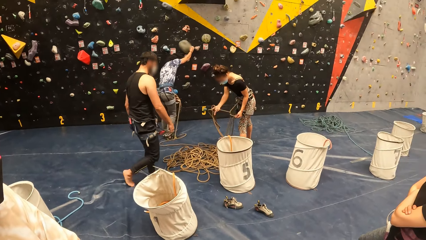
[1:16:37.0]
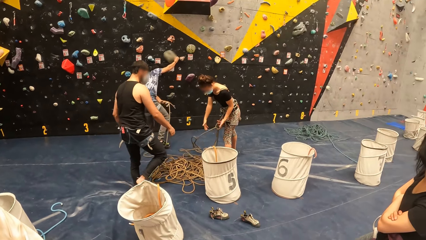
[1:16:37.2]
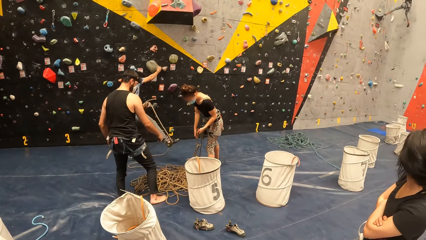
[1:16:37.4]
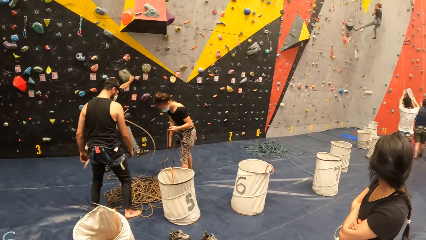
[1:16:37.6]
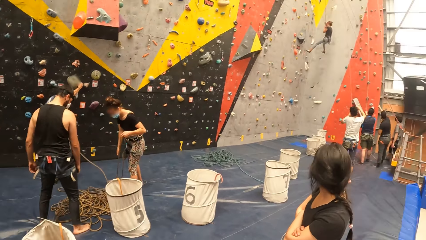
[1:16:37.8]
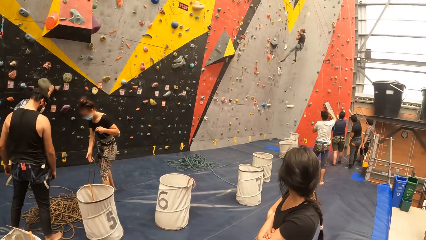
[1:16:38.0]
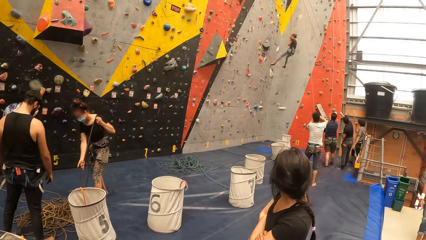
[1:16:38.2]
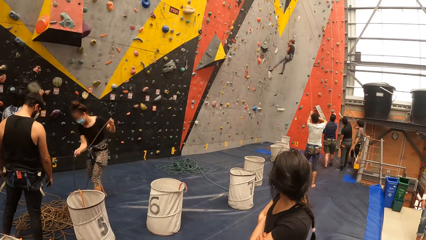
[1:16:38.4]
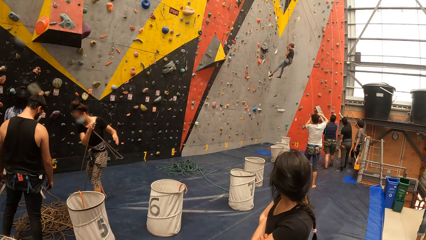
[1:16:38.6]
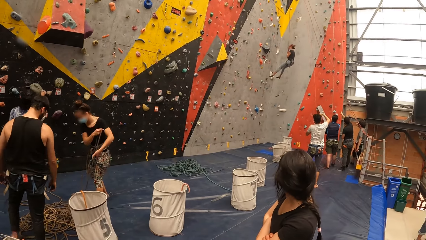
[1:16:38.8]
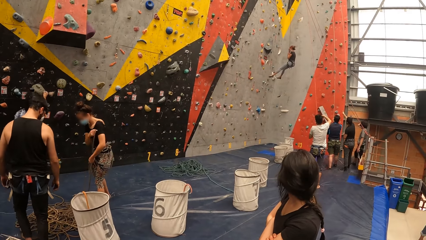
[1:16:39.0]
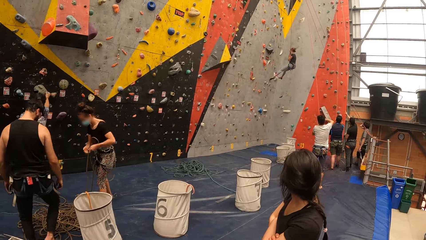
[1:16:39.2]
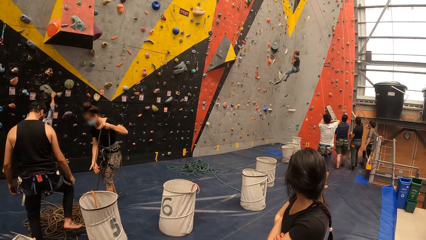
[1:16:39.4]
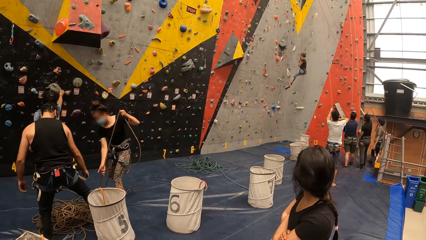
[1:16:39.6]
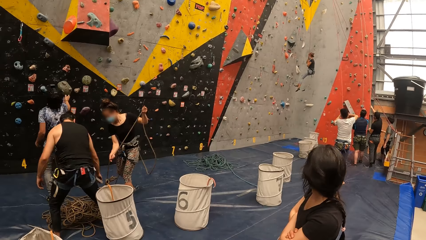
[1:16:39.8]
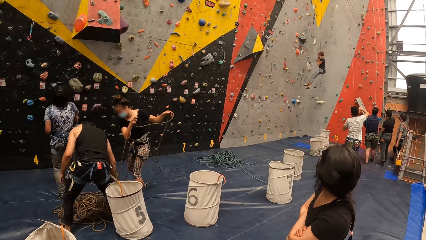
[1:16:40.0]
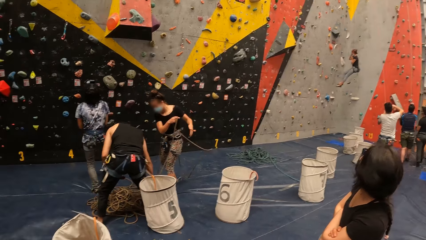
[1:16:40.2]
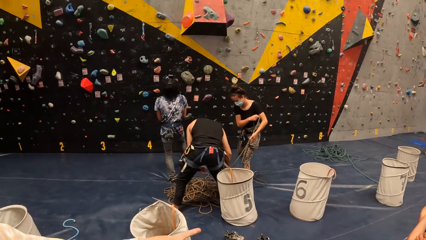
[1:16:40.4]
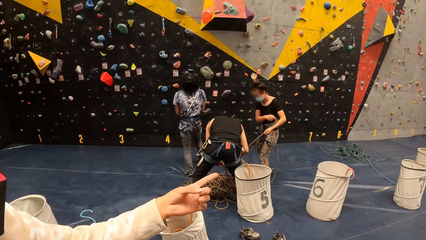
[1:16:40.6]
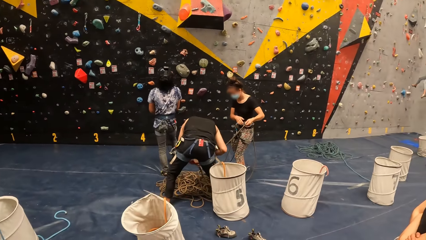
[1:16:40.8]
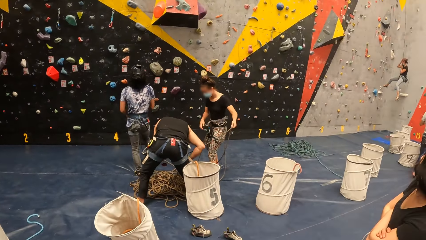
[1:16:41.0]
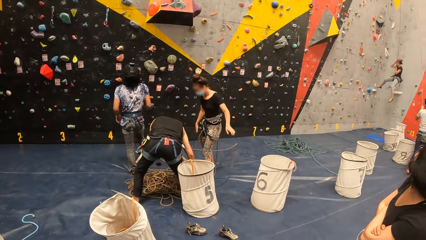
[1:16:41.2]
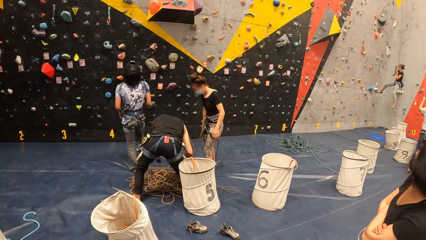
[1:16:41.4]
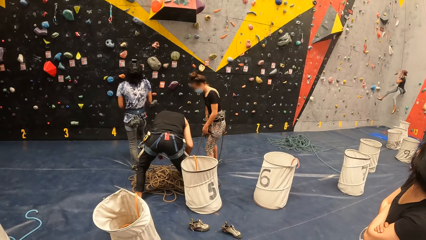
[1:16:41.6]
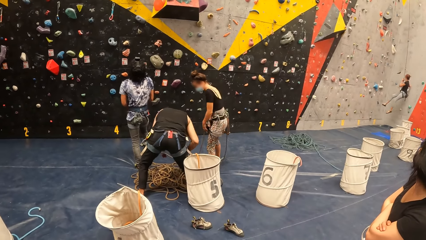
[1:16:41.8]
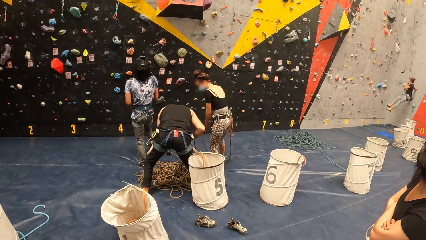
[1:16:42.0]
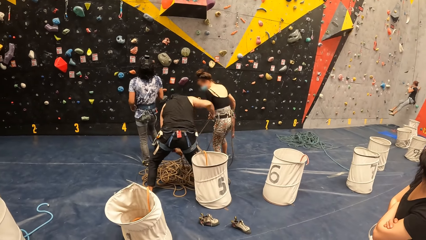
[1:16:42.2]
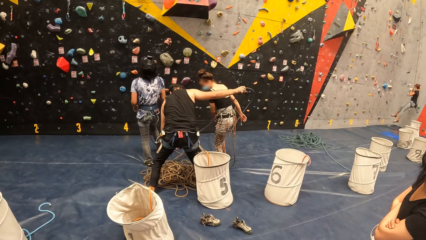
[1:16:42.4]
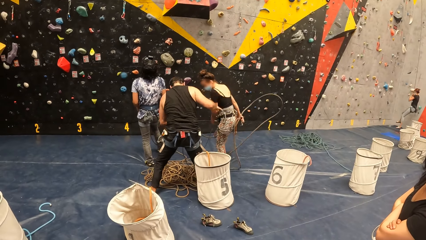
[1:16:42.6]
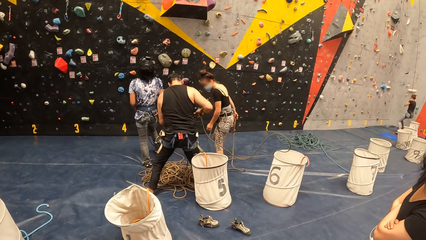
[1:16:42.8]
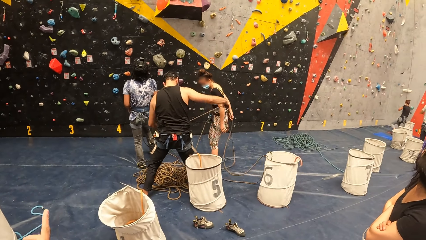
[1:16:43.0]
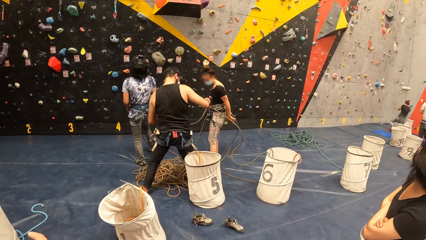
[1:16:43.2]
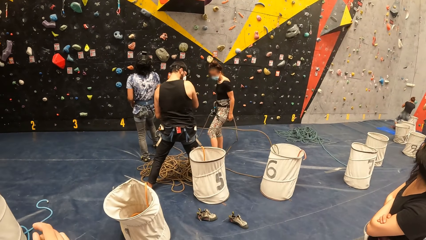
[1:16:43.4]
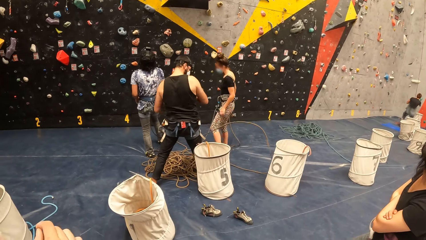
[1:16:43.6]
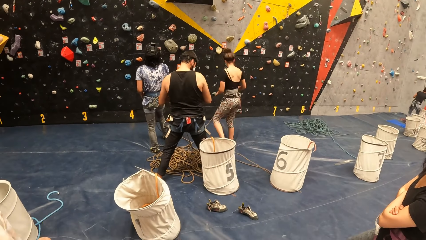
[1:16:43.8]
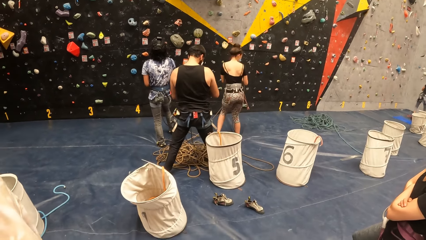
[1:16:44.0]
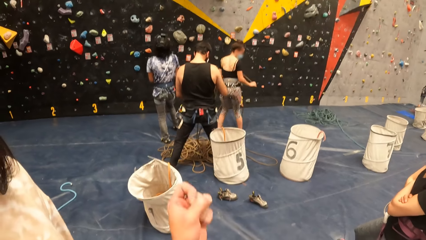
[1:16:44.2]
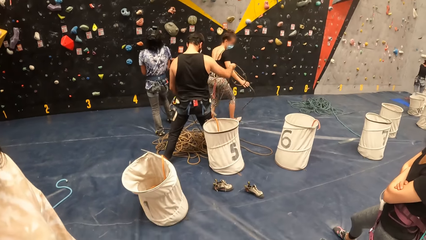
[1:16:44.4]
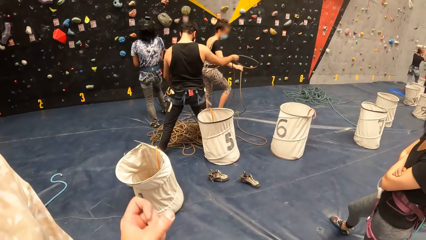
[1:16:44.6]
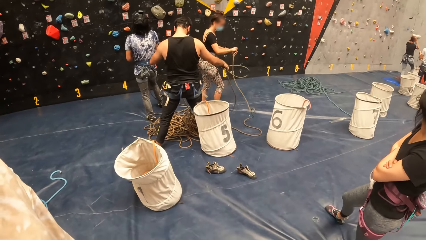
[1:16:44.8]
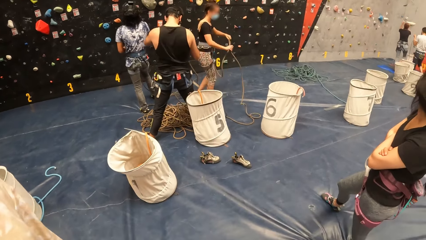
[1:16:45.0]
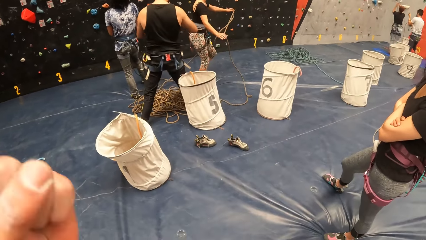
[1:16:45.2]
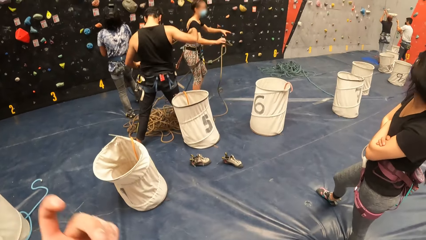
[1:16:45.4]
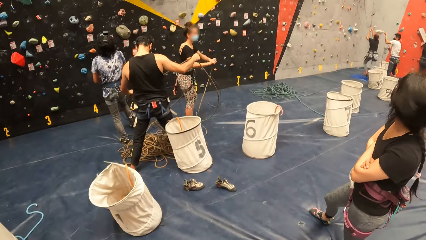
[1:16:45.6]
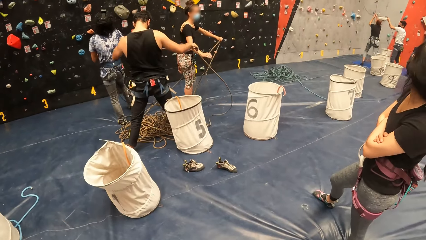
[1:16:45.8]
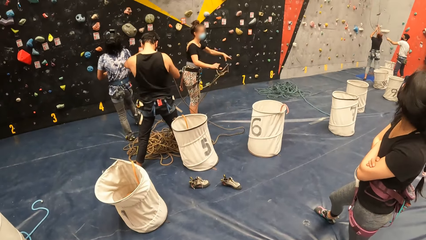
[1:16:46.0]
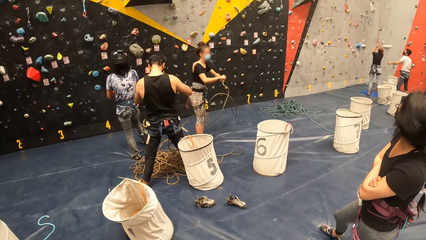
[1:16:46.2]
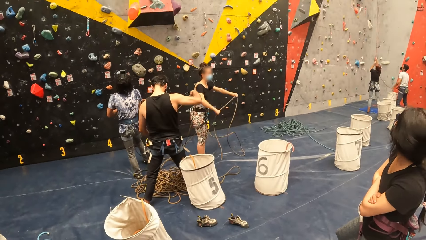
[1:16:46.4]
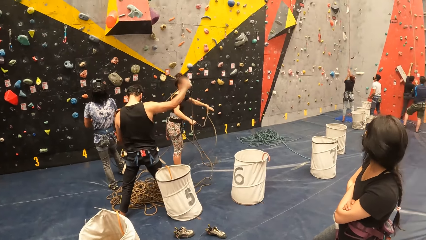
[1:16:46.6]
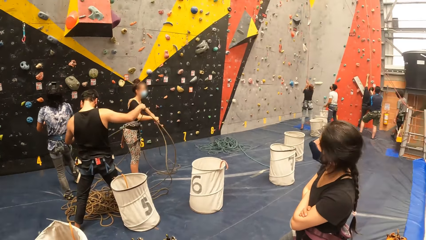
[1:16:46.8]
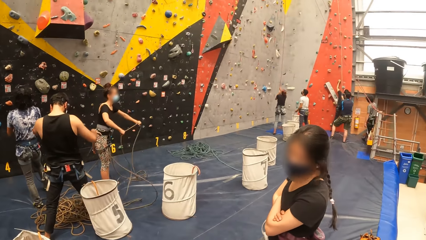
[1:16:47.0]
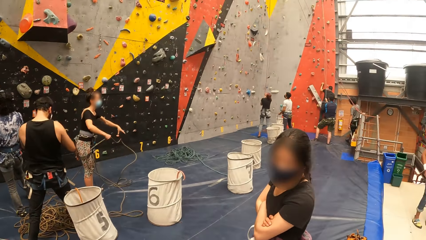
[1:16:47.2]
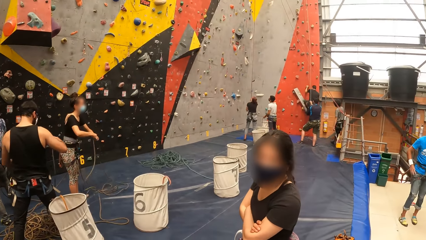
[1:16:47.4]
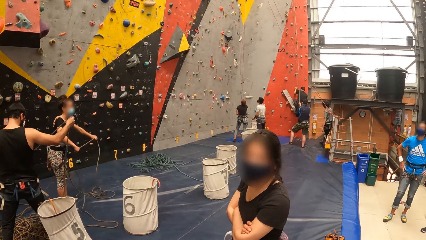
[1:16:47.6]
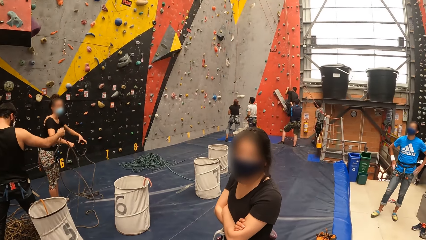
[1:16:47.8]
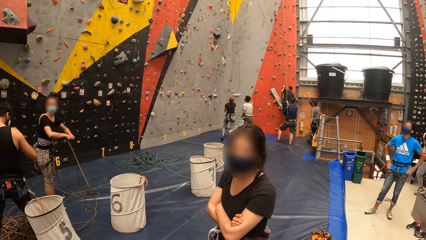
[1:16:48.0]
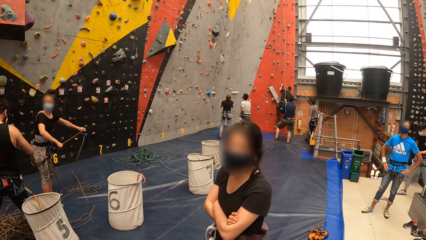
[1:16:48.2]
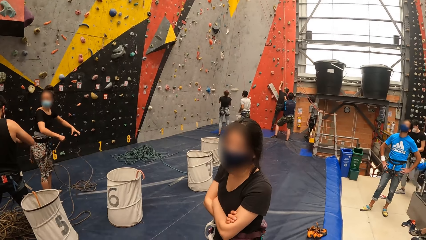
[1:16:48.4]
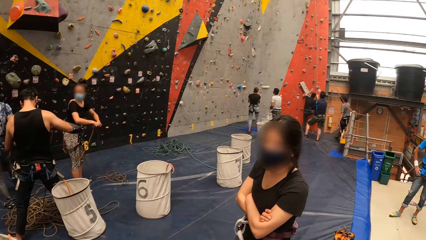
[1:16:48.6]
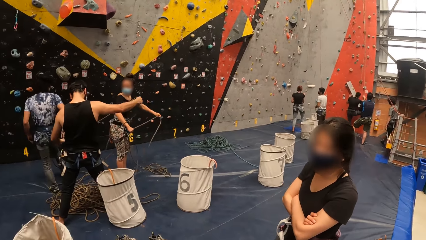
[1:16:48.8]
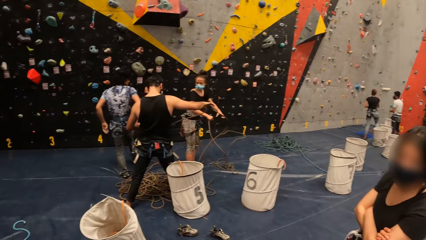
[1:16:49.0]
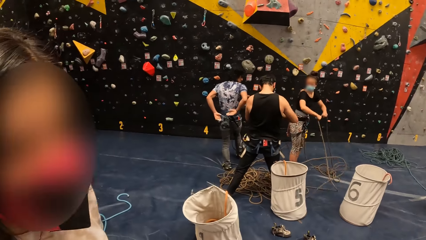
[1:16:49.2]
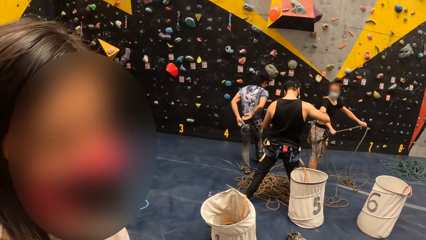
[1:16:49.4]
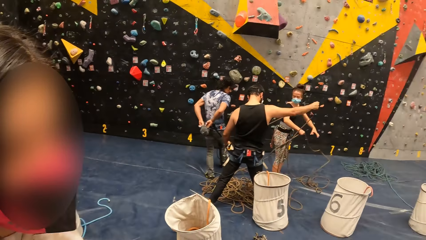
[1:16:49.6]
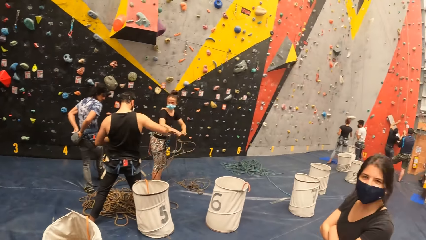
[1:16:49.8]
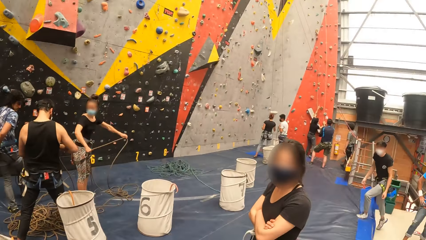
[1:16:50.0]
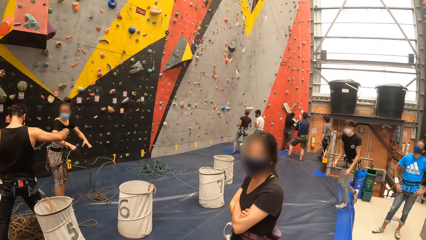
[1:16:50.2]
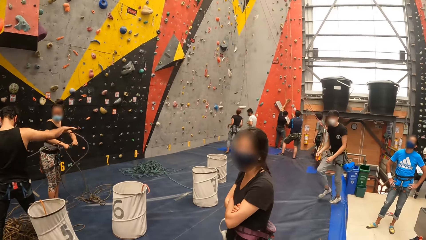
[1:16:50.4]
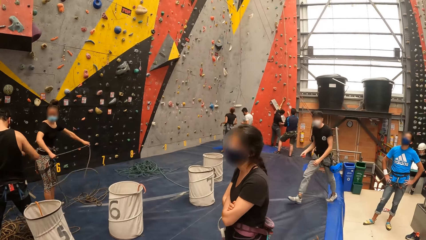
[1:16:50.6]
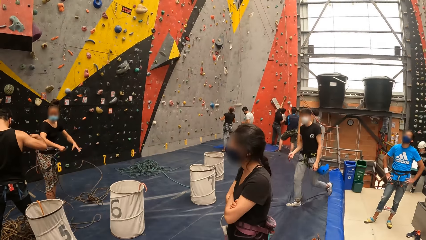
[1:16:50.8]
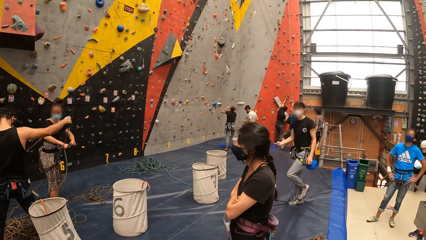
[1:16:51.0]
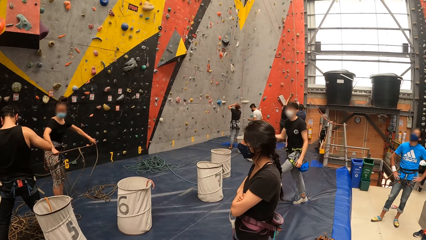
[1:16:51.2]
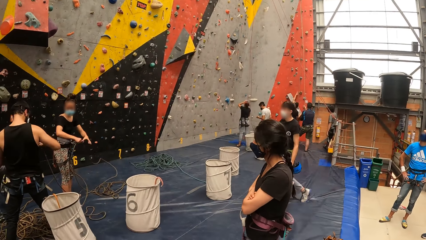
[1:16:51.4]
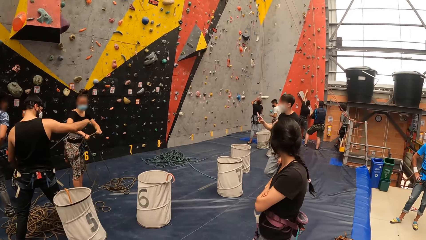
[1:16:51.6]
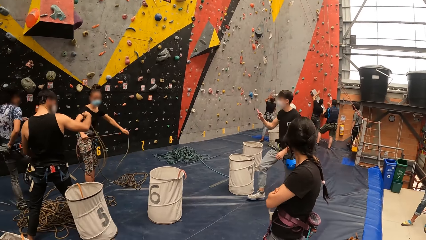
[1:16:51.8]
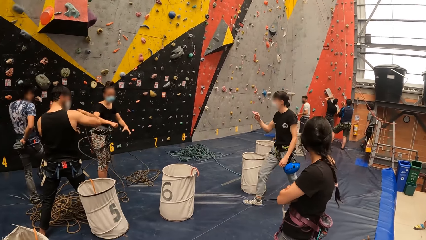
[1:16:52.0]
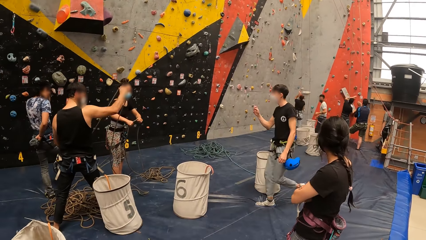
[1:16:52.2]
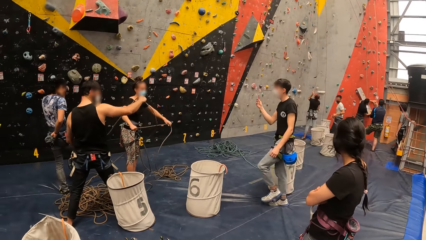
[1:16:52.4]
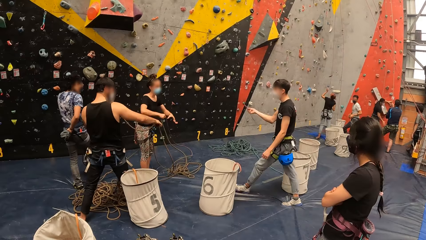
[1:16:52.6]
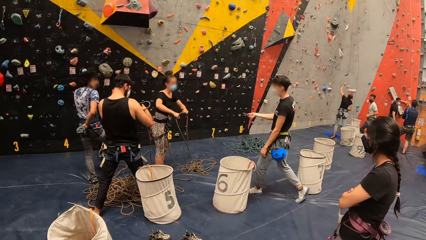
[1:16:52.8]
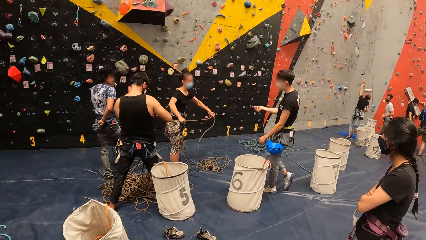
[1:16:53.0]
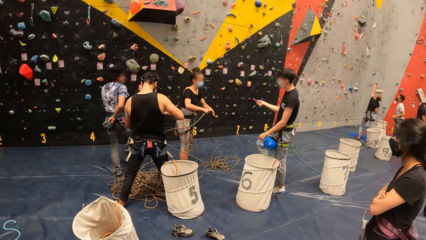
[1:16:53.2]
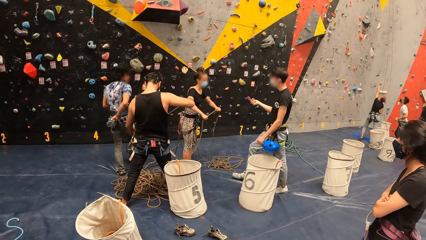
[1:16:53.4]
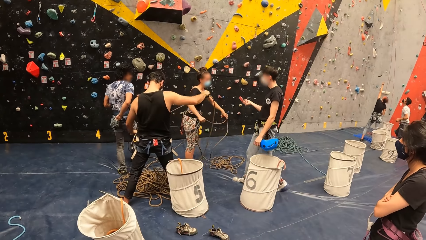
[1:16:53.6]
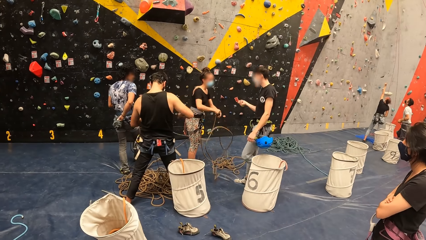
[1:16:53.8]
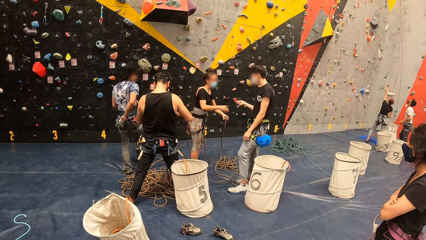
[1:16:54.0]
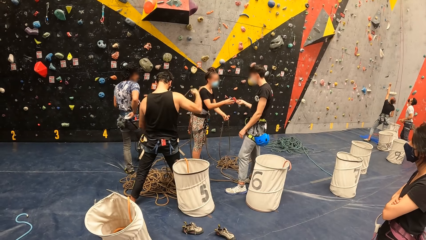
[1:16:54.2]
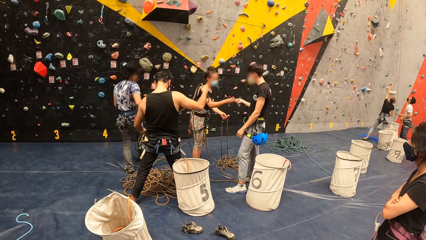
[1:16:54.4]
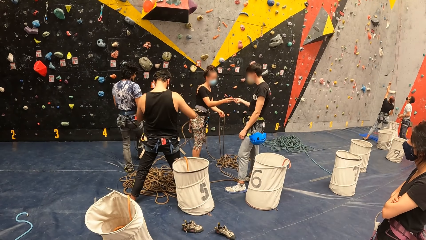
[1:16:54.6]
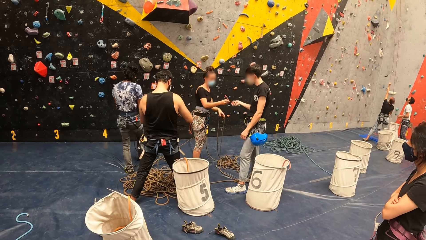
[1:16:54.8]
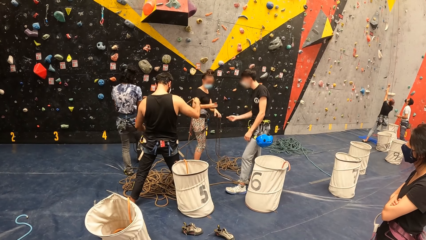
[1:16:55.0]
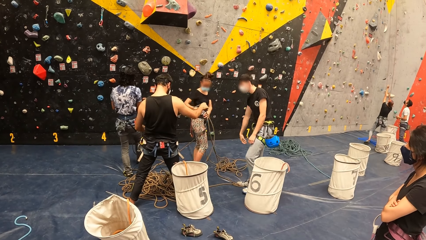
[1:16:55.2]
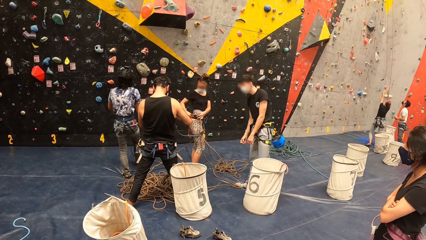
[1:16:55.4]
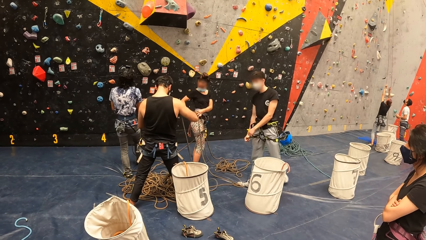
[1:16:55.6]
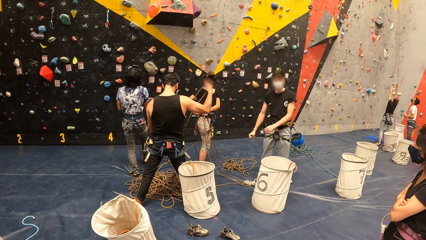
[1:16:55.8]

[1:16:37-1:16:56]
A man untangles ropes. The camera wearer talks to the lady. Another man adjusts the rope. The camera wearer looks at a person. They look at another man.
